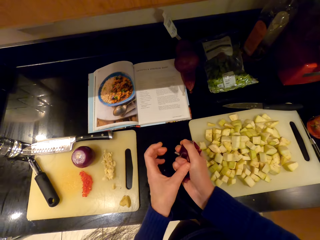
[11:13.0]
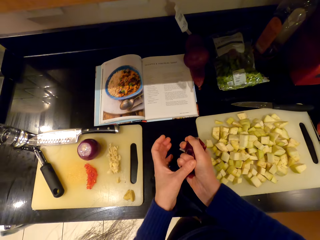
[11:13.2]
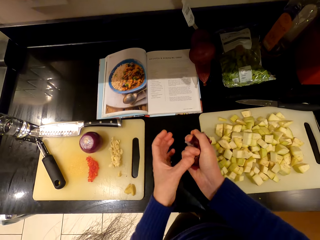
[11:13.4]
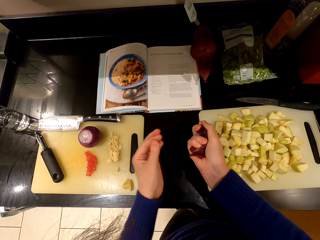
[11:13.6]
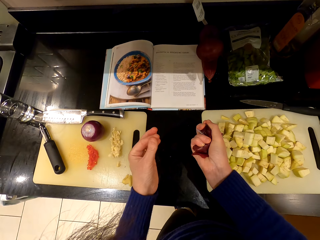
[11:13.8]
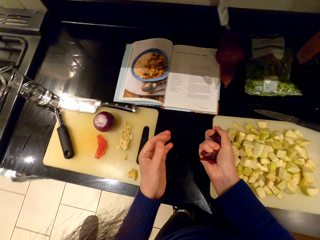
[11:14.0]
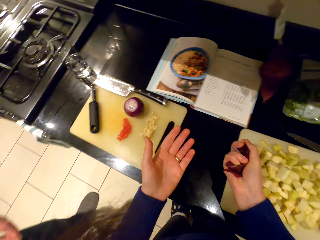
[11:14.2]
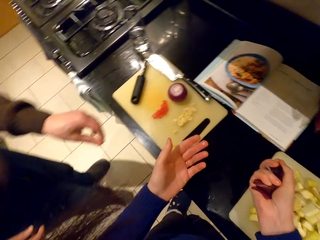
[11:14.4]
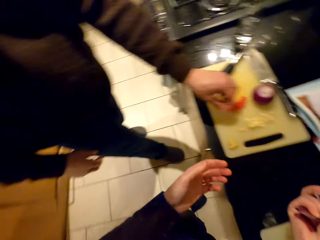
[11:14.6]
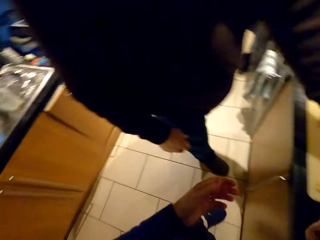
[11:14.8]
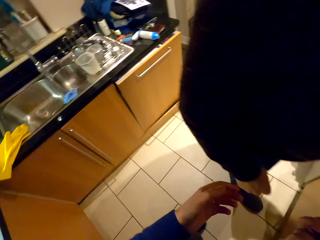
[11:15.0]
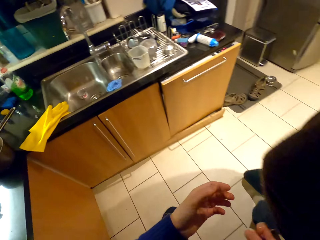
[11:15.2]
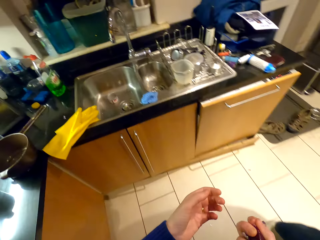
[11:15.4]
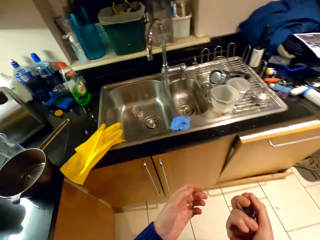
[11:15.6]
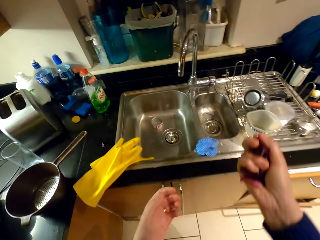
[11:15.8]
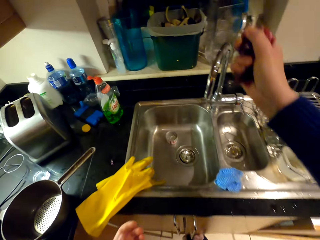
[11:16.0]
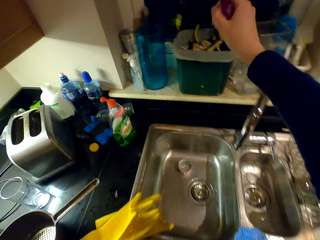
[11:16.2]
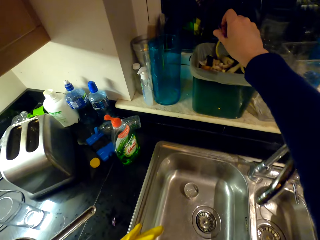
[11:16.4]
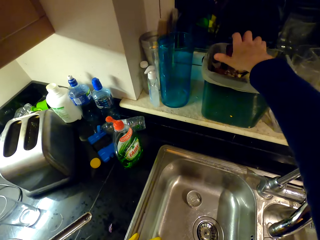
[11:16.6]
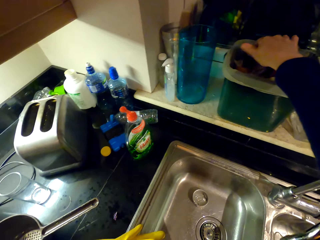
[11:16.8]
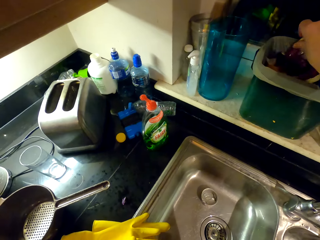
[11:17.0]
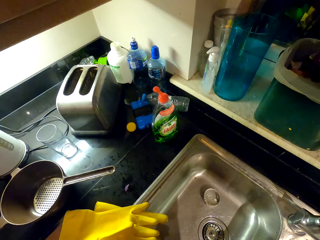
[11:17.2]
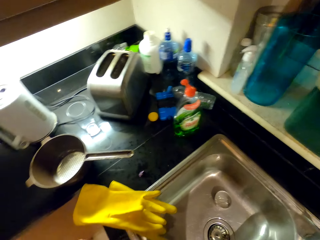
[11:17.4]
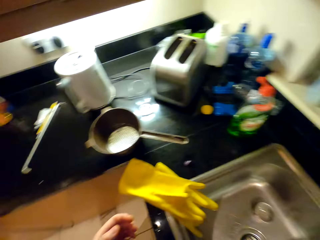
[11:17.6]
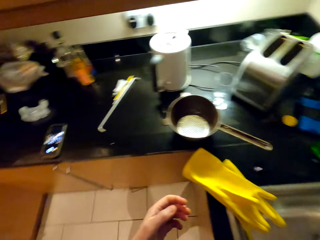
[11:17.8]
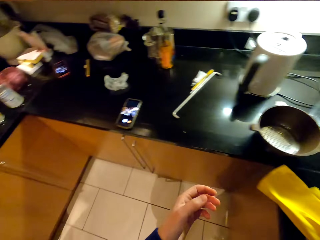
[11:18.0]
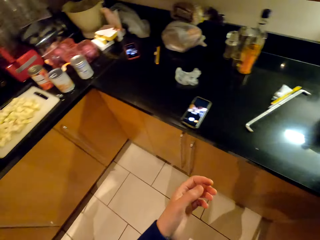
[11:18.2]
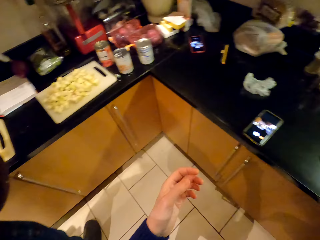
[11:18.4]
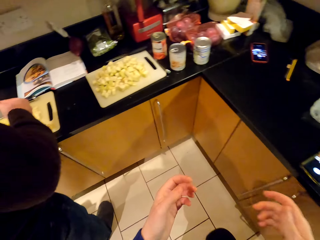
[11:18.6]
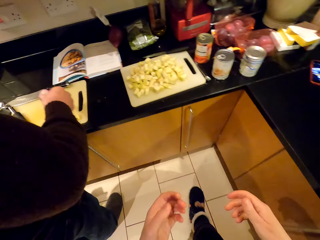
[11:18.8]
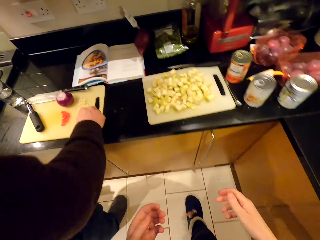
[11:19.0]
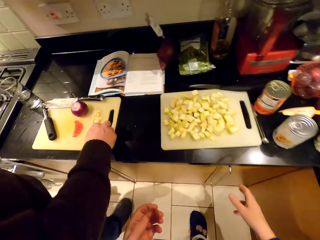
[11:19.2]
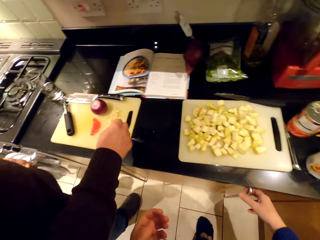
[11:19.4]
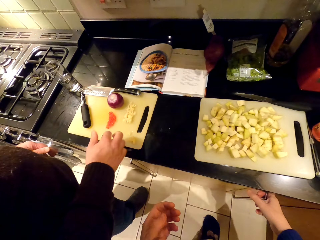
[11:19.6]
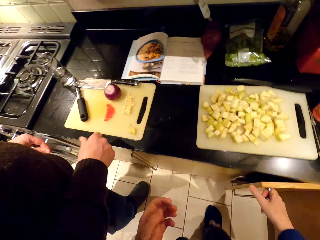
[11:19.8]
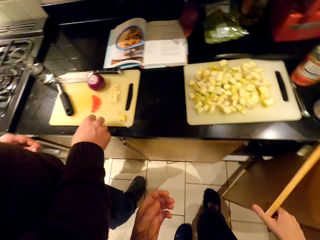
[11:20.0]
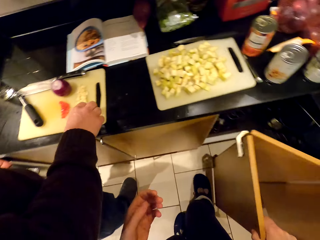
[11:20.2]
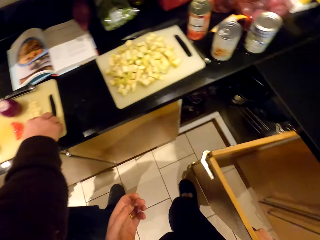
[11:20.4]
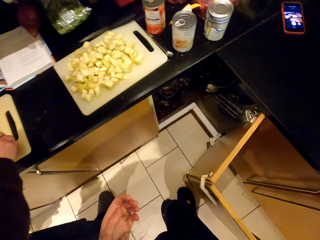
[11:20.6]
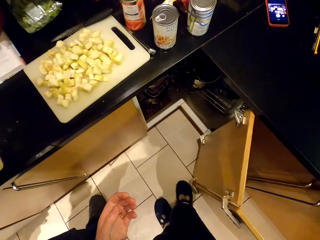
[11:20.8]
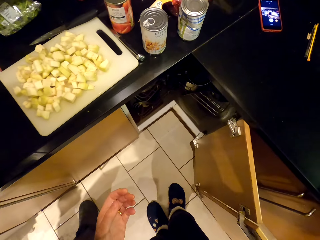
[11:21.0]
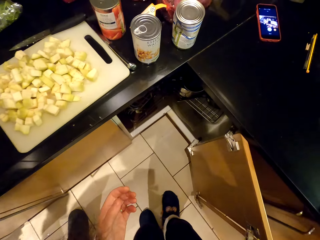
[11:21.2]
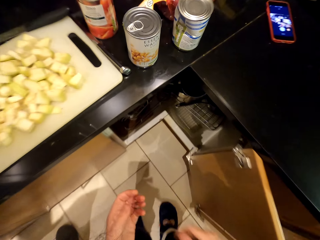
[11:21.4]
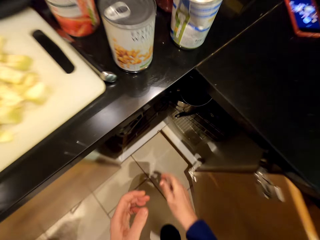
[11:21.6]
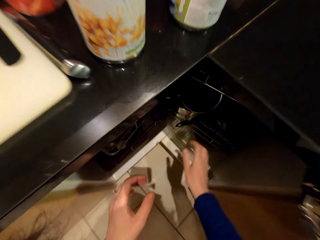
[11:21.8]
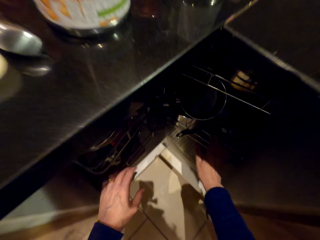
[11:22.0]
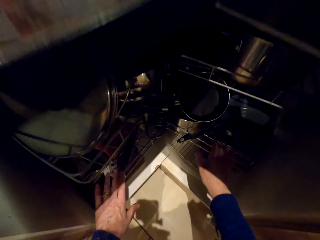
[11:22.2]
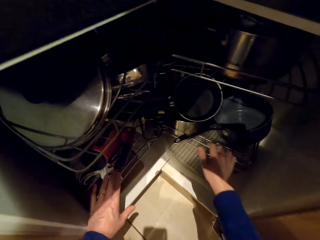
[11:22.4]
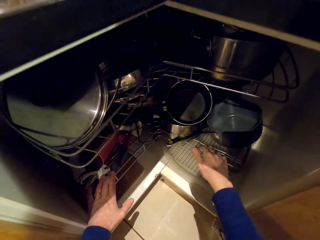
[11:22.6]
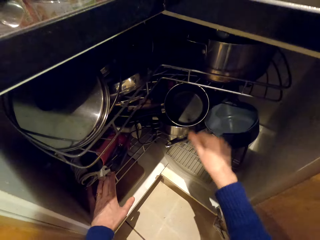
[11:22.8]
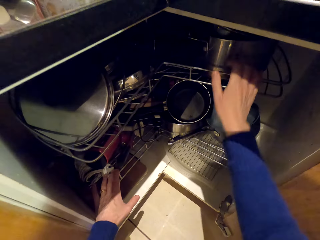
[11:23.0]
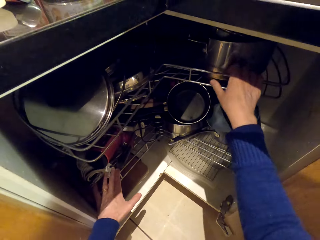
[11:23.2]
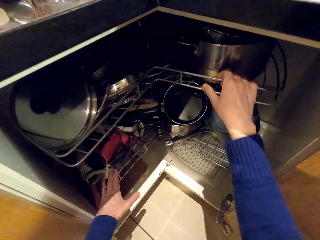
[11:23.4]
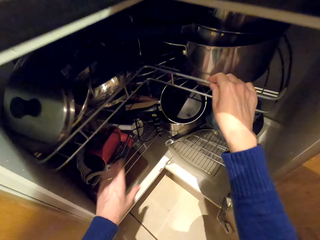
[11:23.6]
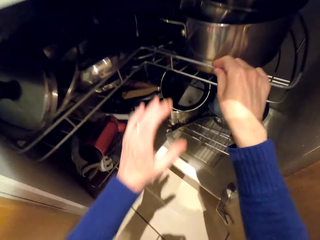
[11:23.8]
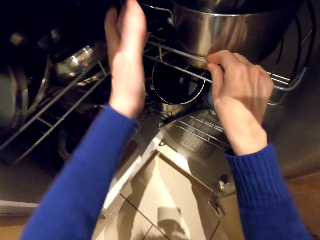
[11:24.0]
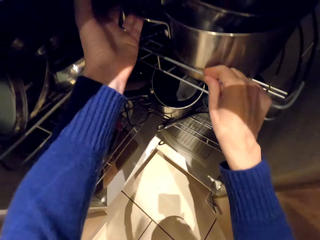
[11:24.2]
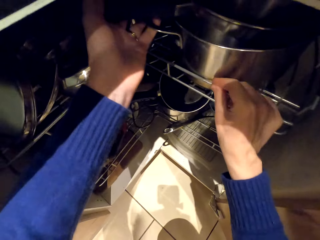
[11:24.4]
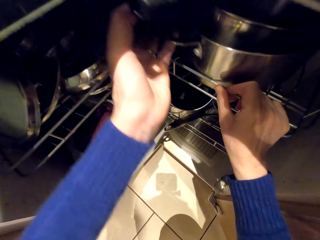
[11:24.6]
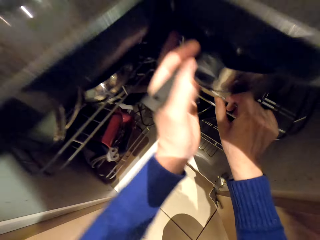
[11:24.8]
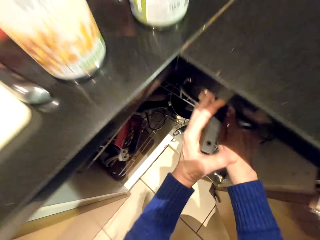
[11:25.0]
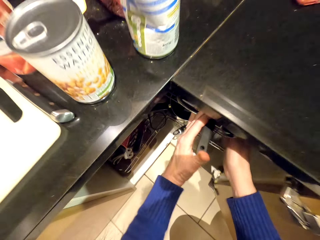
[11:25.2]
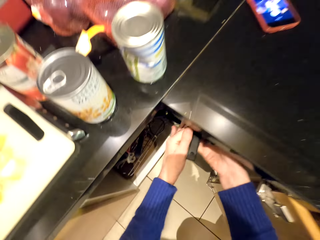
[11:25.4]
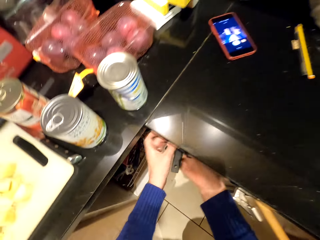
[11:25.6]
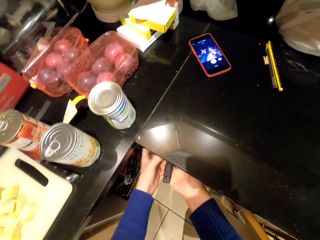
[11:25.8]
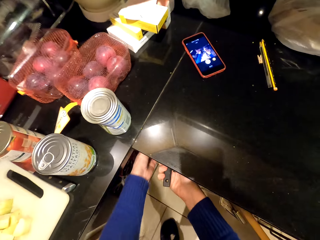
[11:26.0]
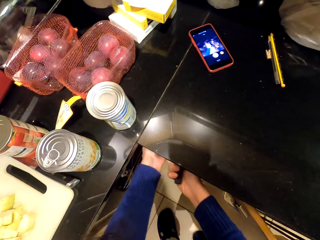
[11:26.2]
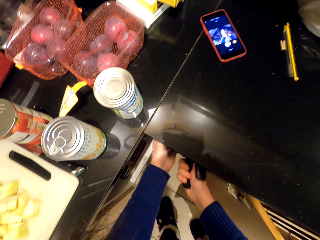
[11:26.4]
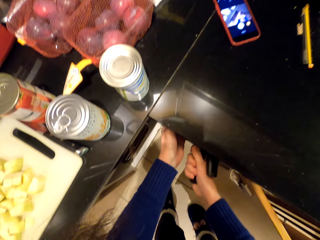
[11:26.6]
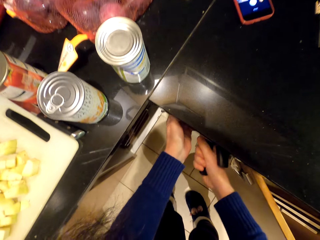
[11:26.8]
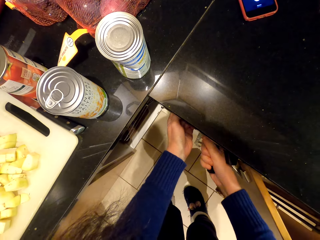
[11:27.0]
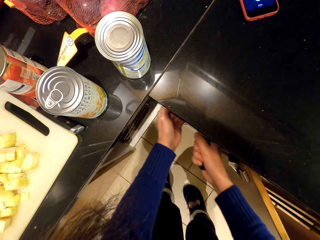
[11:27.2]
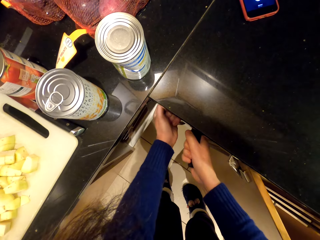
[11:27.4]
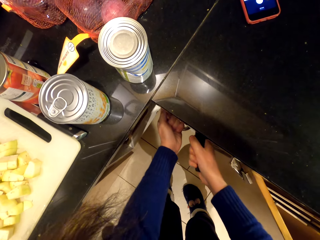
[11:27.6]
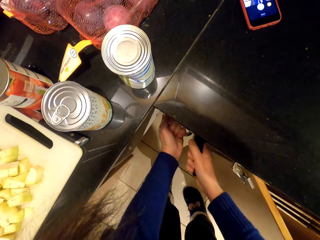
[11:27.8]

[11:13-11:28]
The camera wearer walks around the room. They throw the onion peels in a bin and walk around the room. They open the cabinet. A person stands beside the cabinet. The camera wearer picks up cooking pots.

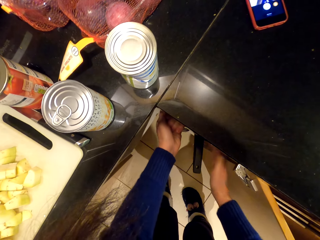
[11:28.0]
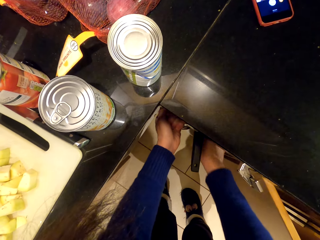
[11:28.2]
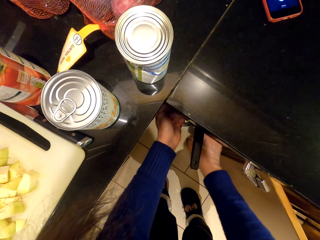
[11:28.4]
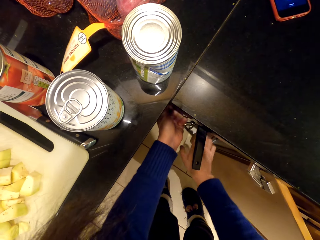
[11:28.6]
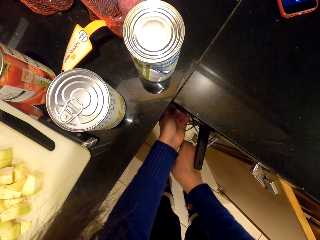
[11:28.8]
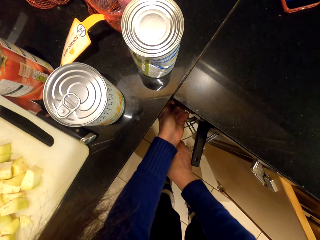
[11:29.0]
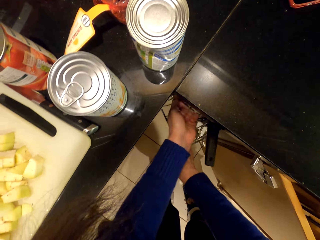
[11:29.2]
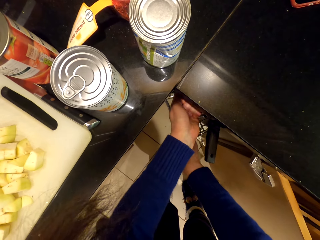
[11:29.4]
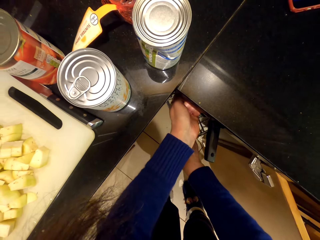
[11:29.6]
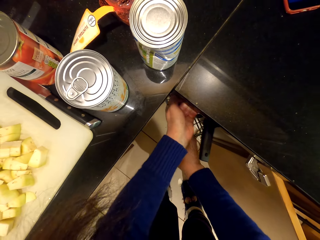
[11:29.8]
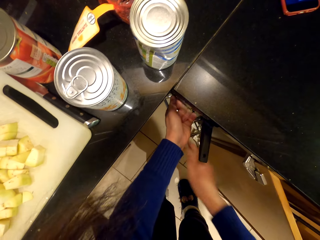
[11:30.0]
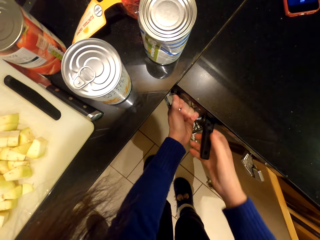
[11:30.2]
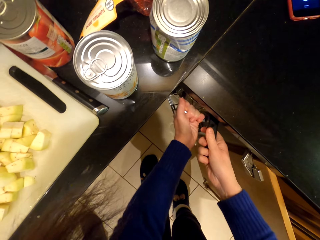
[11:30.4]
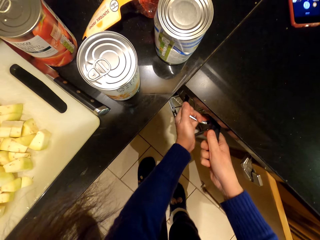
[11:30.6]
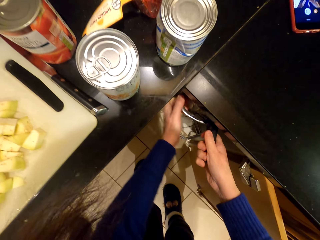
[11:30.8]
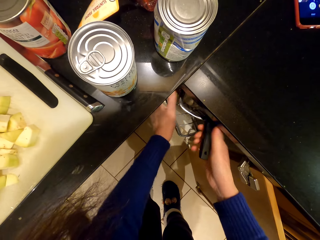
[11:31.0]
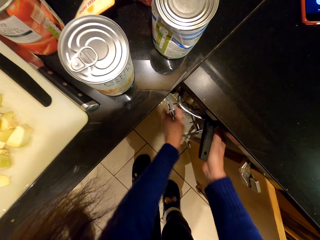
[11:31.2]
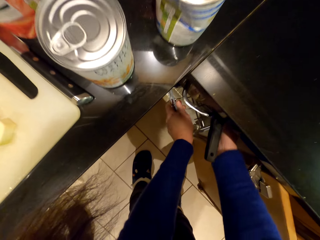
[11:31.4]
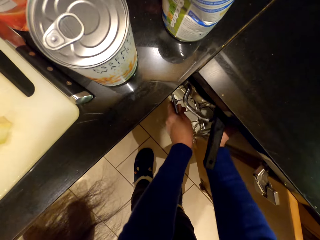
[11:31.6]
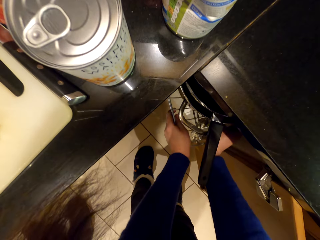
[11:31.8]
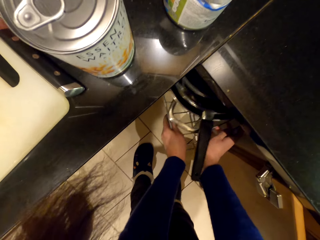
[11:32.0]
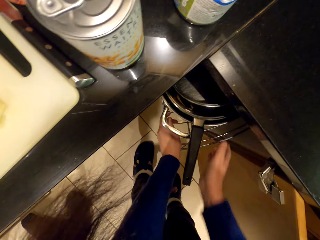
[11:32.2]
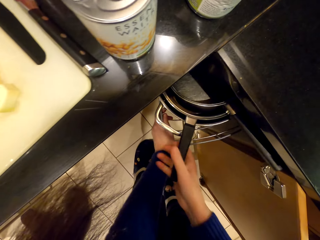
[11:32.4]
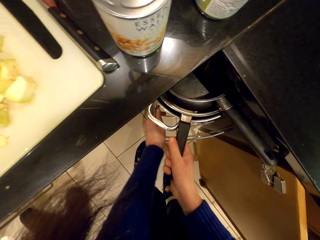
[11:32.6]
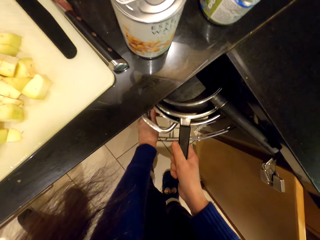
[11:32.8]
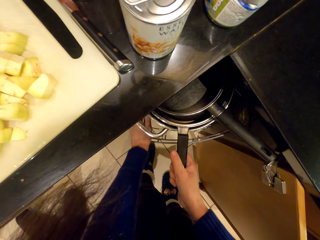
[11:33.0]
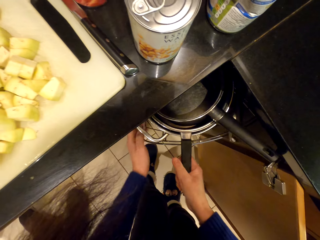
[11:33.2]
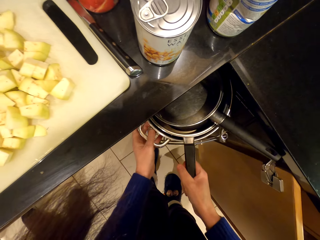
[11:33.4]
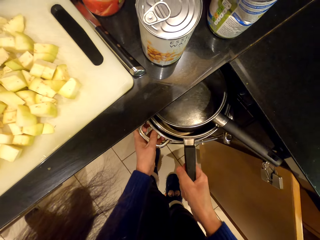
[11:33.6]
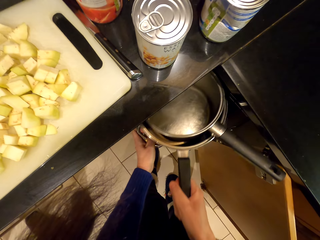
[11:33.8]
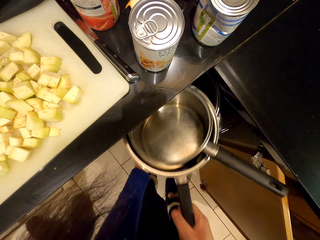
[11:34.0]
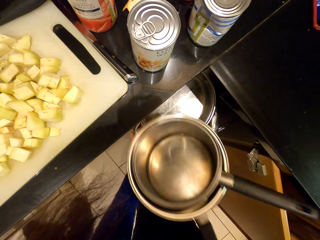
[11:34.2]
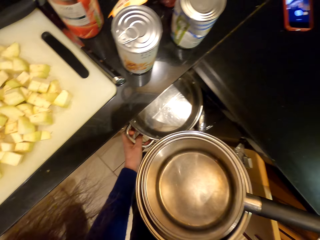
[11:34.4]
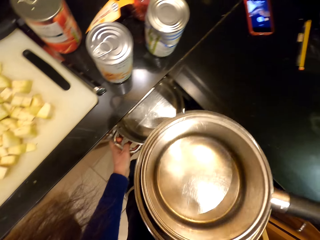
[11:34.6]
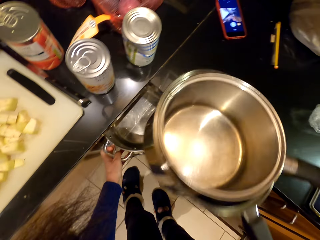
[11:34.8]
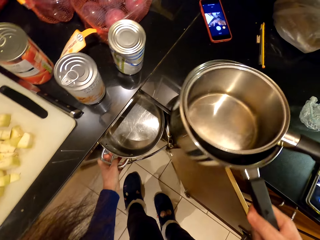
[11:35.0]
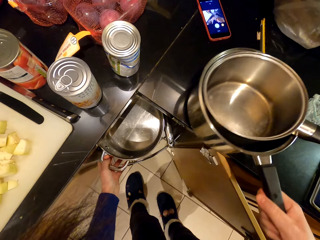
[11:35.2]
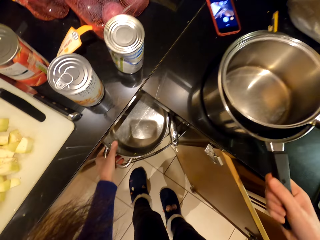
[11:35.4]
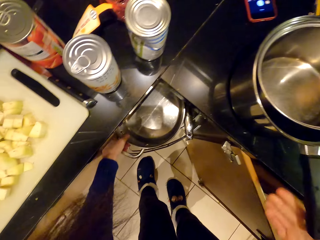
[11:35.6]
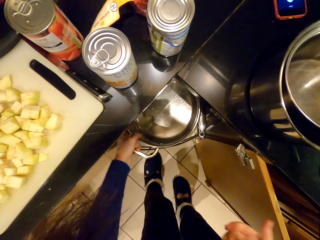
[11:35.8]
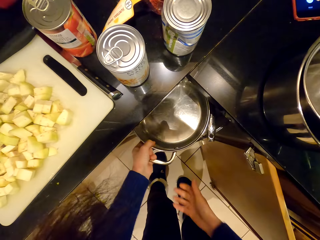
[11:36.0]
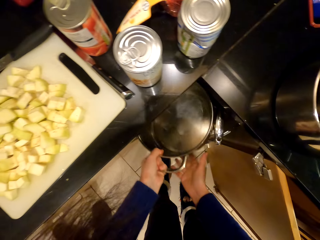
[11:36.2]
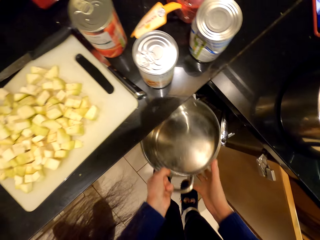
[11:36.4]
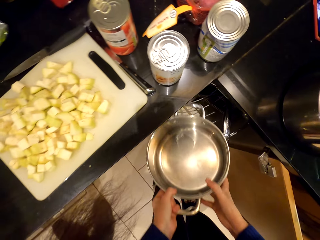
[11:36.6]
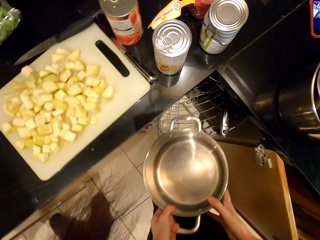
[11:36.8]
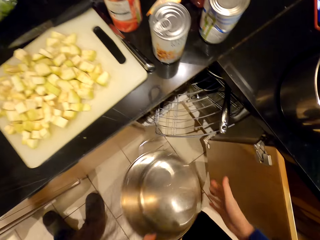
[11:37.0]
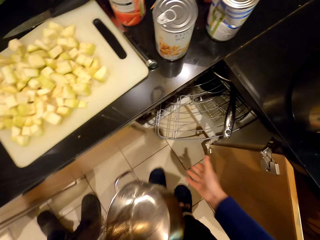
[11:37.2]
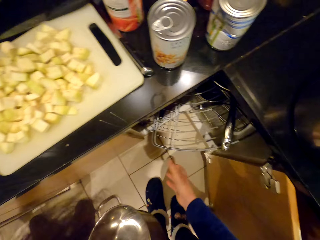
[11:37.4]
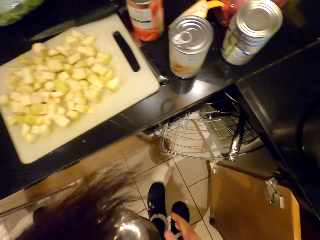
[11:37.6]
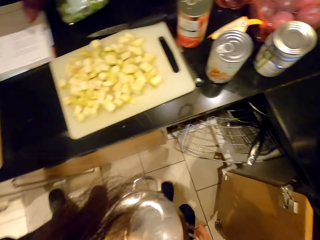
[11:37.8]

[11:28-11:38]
The camera wearer places a saucepan on the countertop. They pick a cooking pot.
